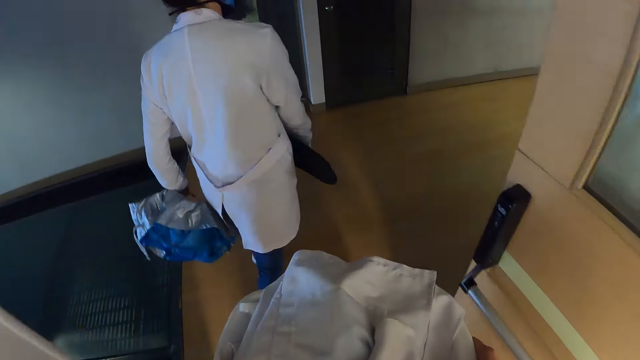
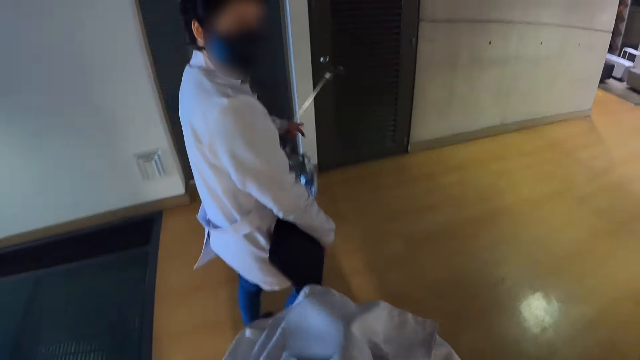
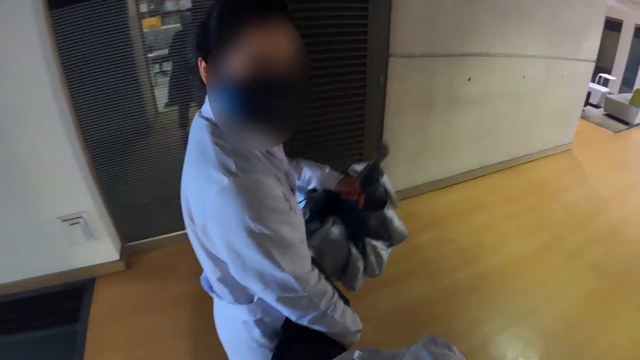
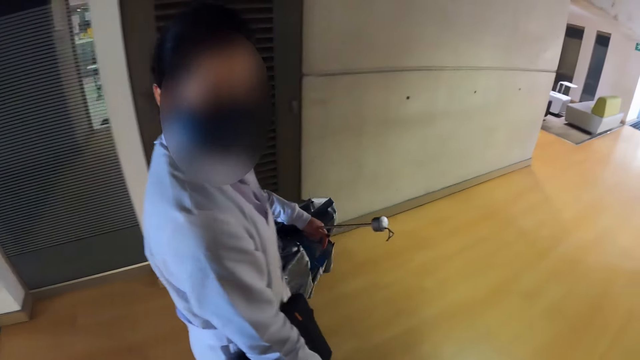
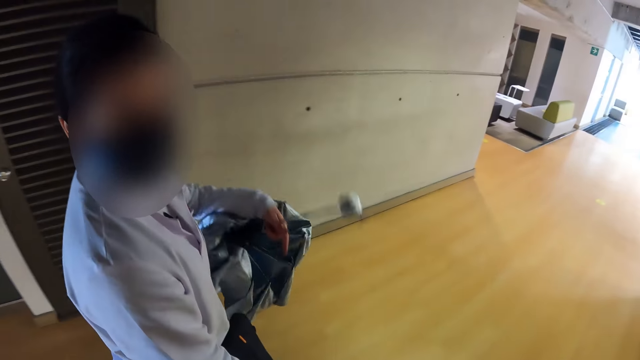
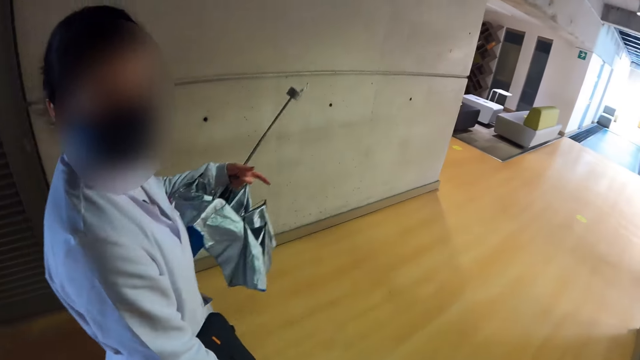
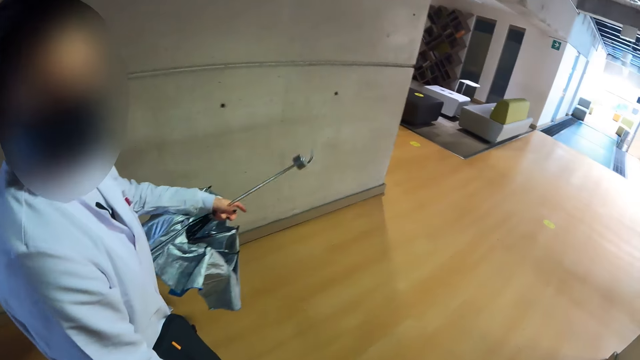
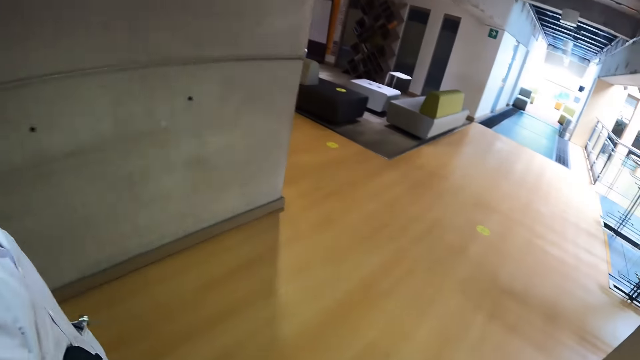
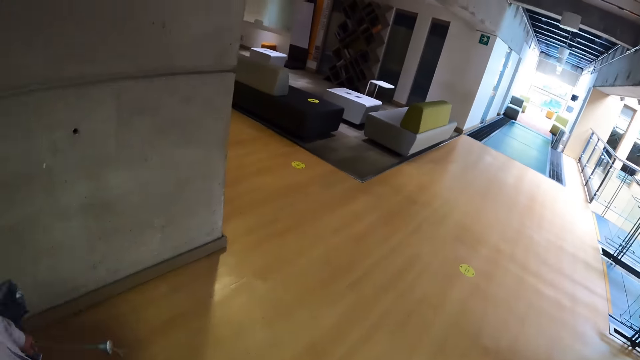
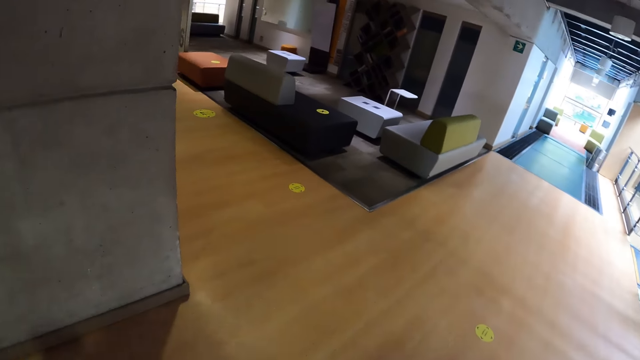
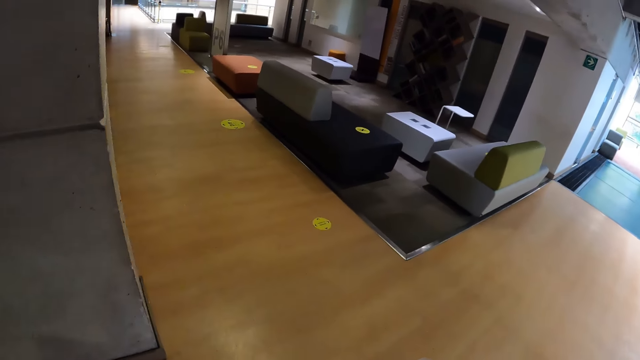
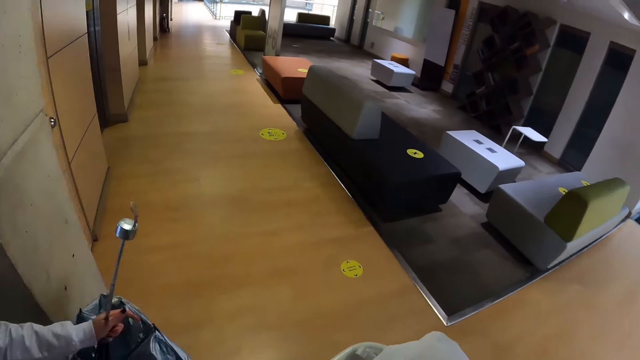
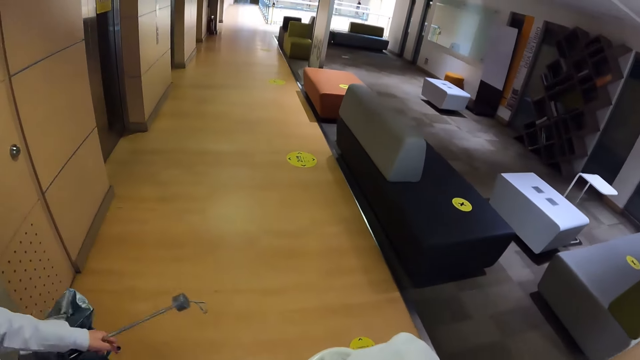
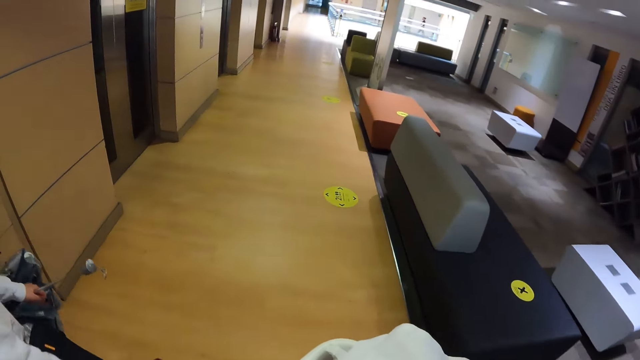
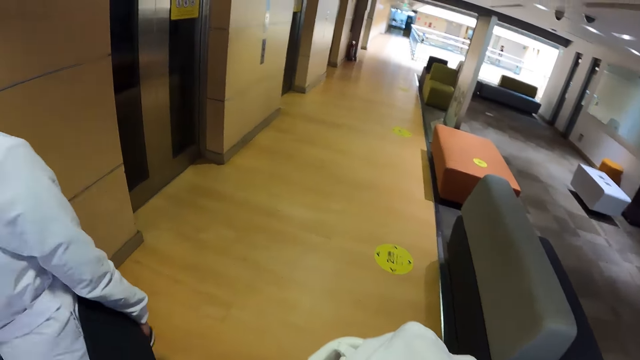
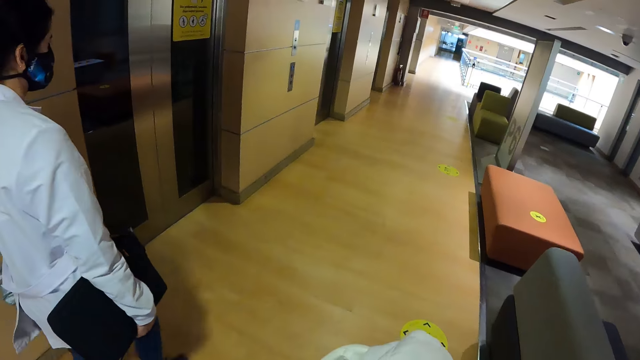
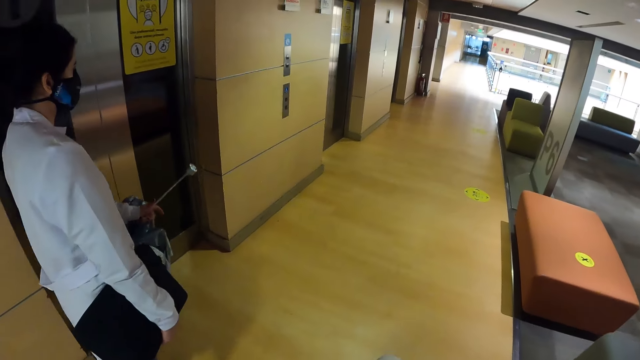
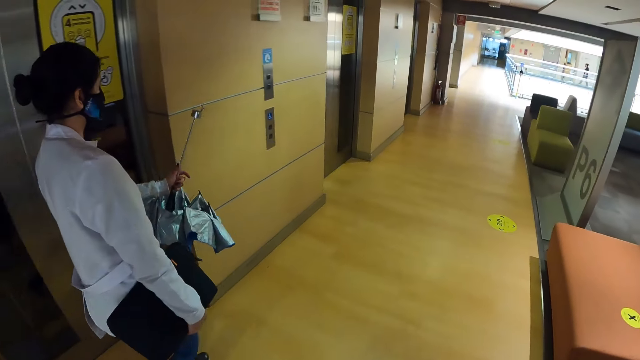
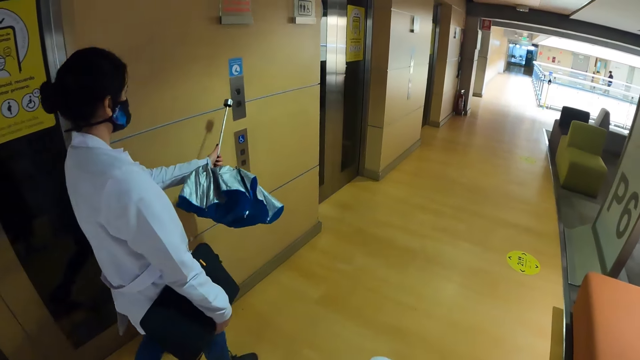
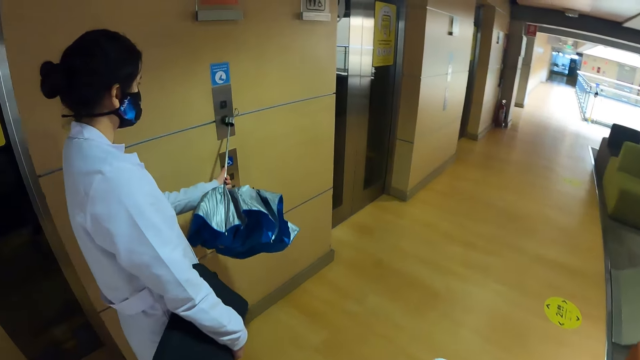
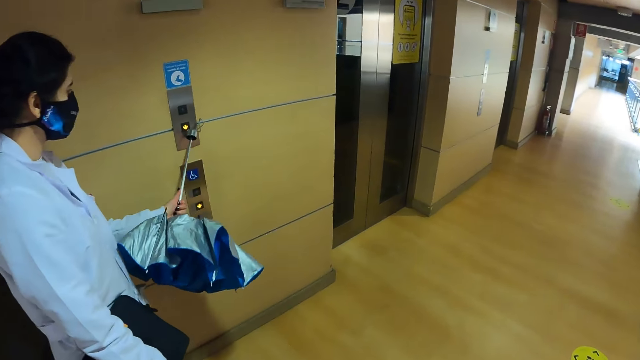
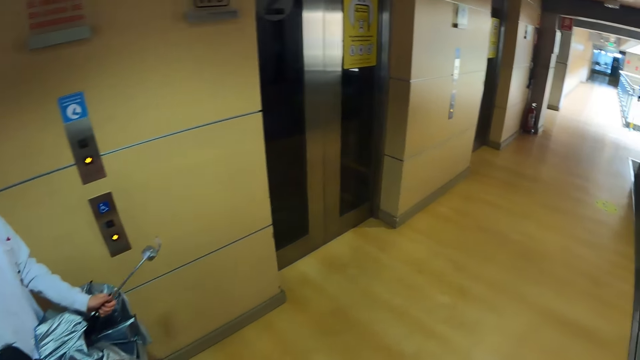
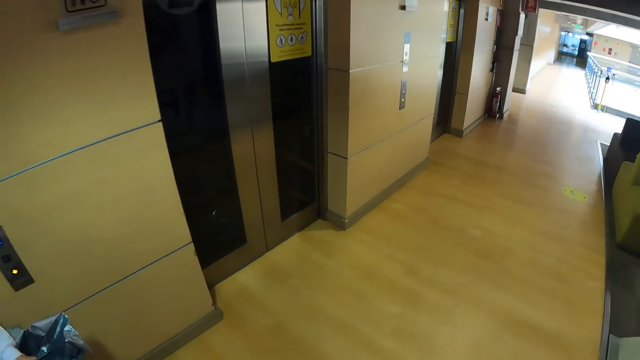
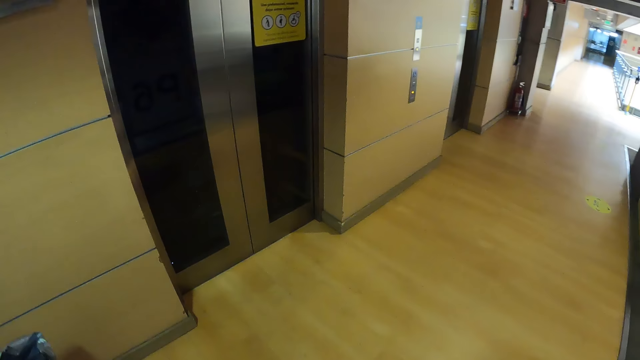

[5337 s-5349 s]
The camera wearer walks around the room. A woman makes gestures and engages the camera wearer. The camera wearer stares at the woman. They walk around the room. The woman presses the elevator button.

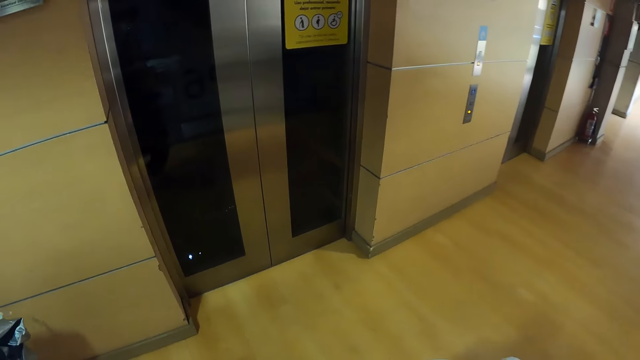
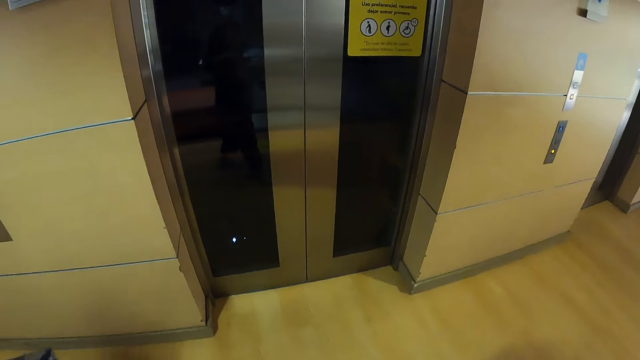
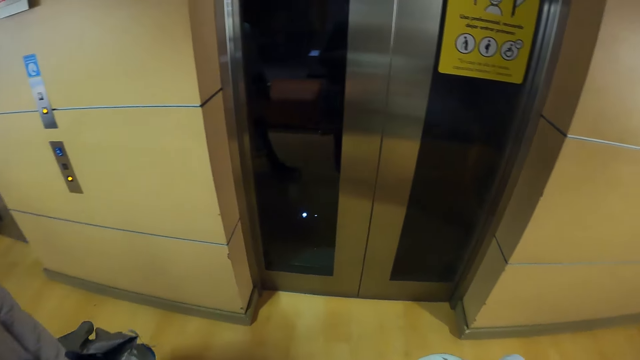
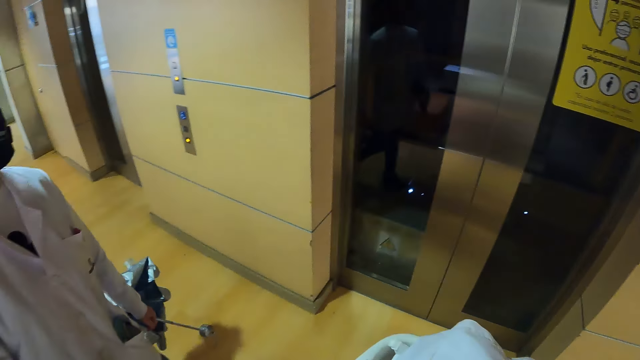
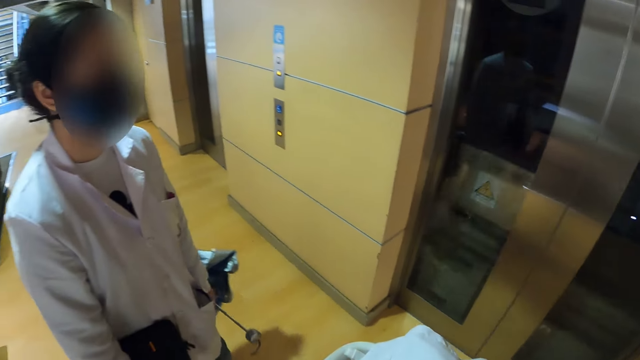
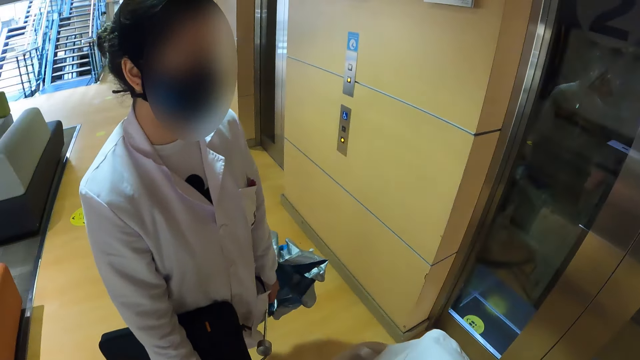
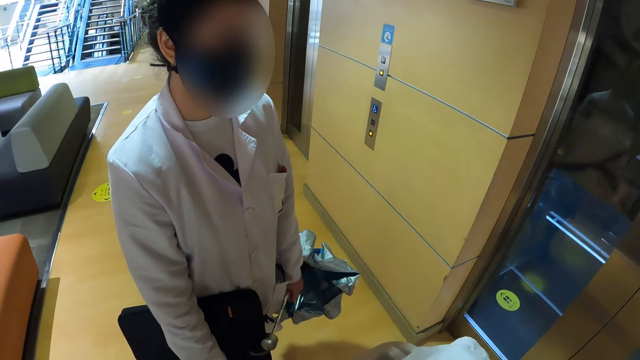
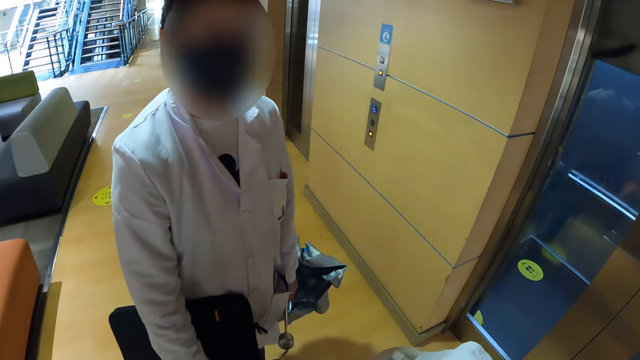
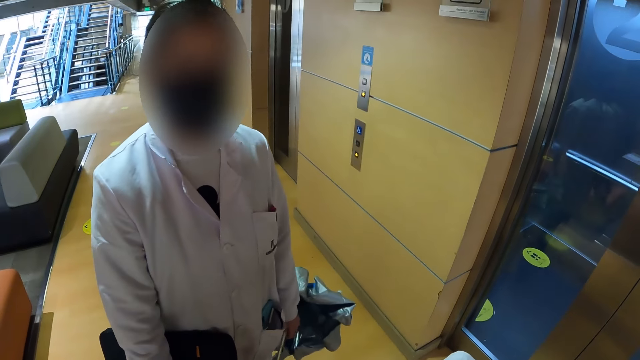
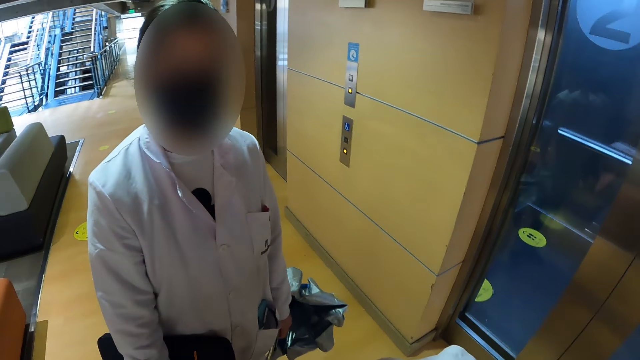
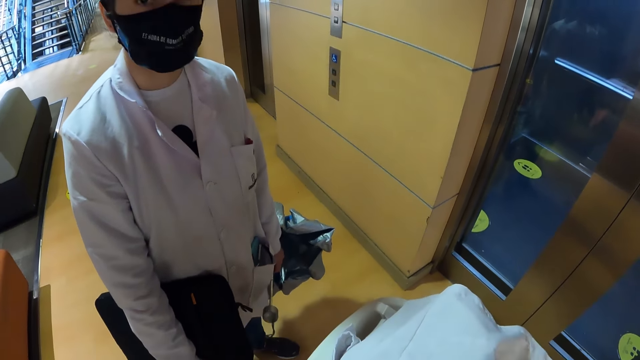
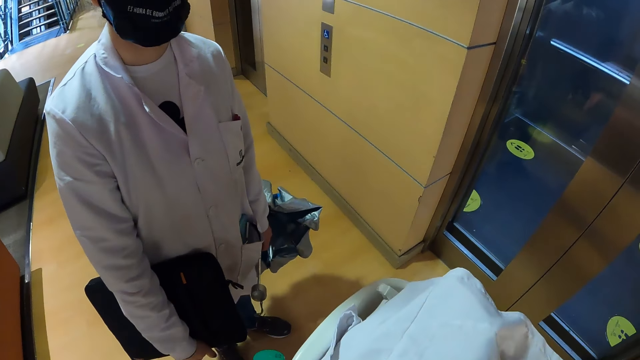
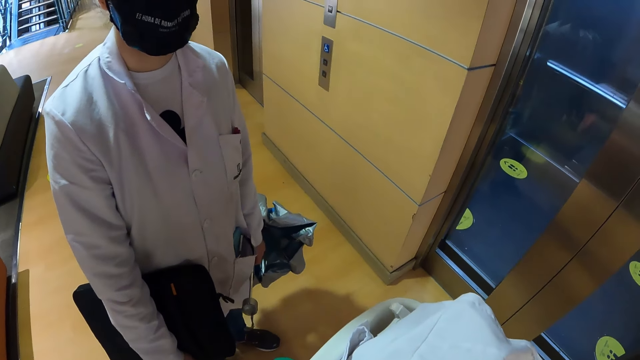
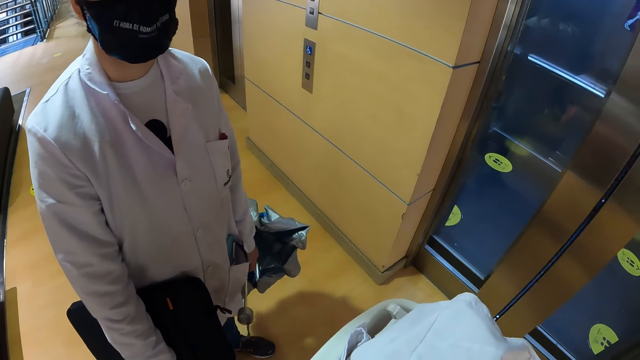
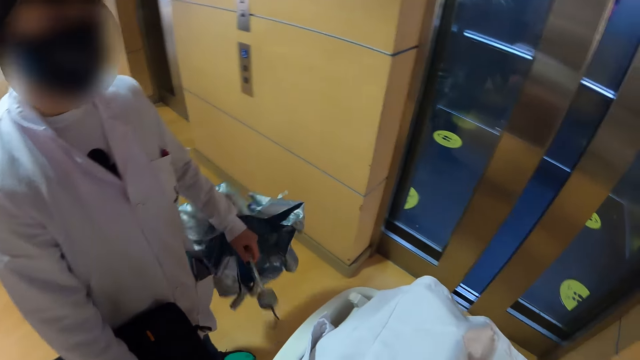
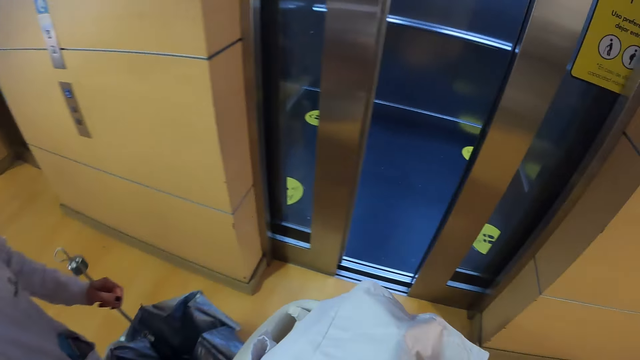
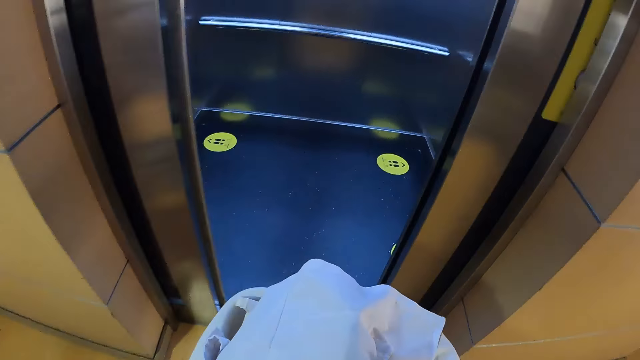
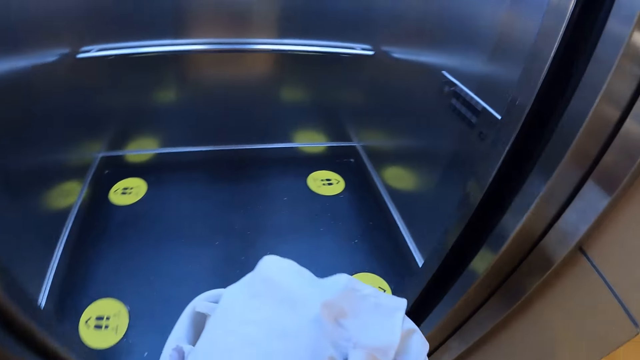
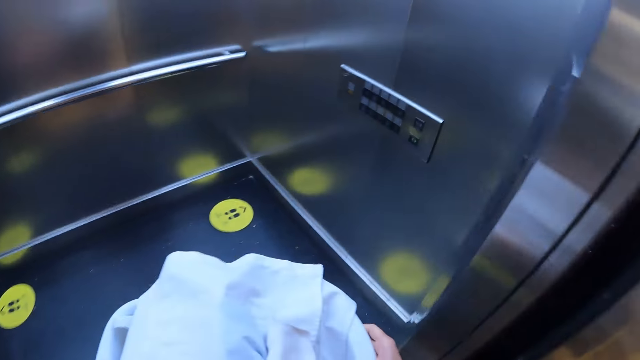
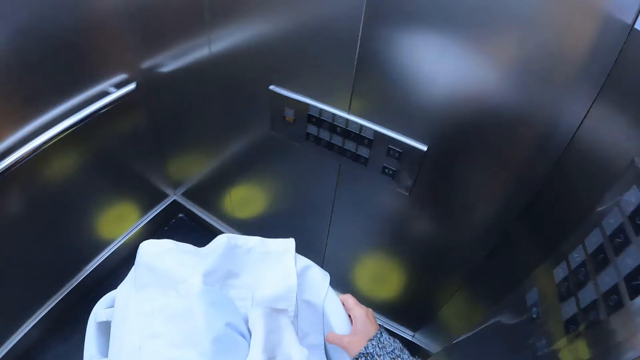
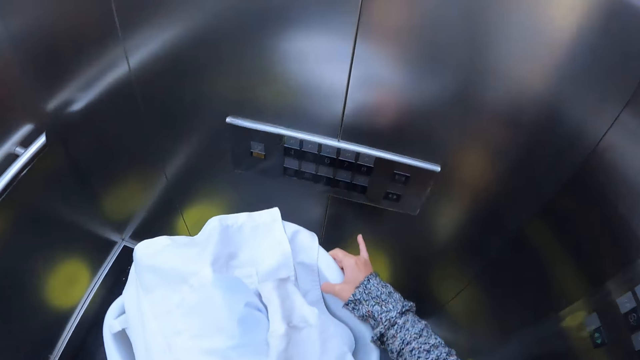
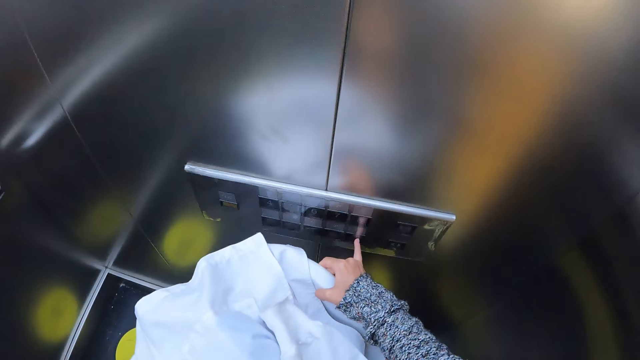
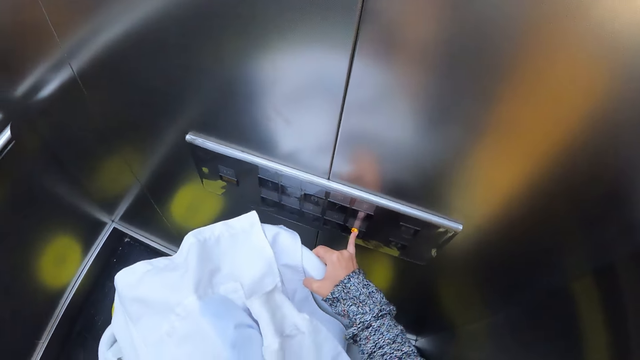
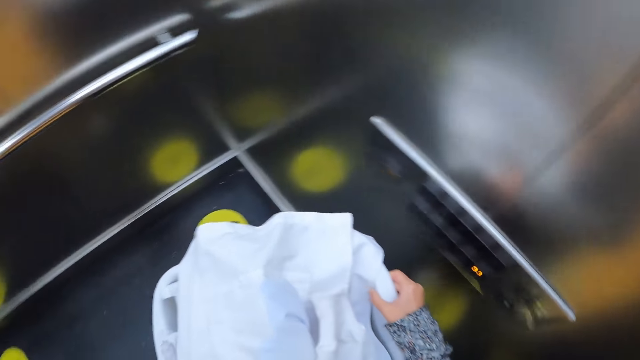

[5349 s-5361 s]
The camera wearer turns around. A woman engages the camera wearer. The camera wearer stares at the woman. They walk in the elevator. They press the elevator button.
